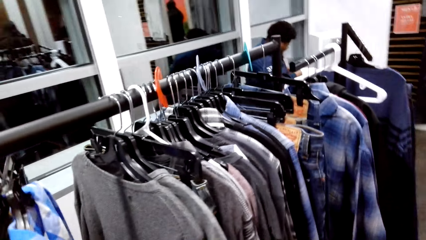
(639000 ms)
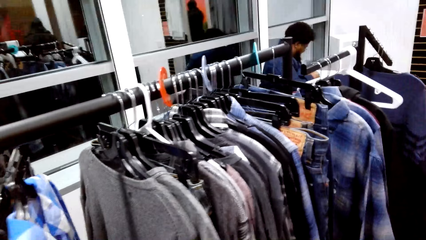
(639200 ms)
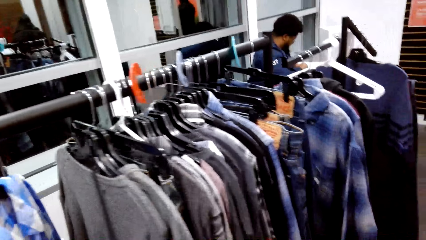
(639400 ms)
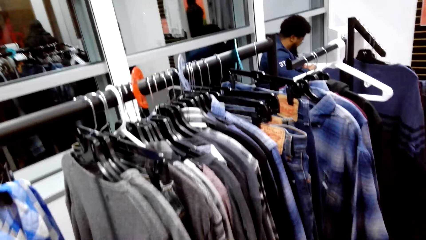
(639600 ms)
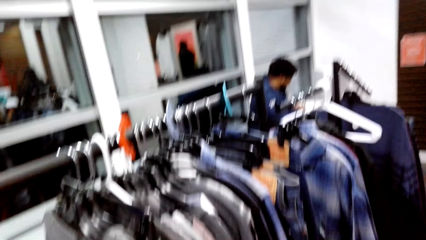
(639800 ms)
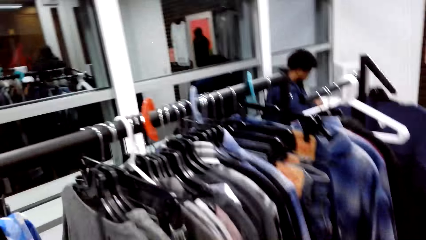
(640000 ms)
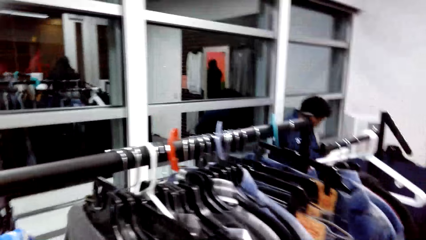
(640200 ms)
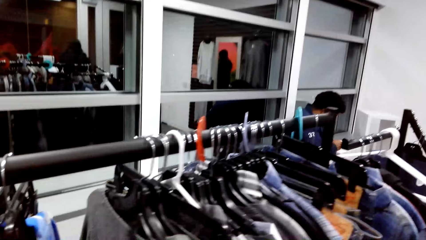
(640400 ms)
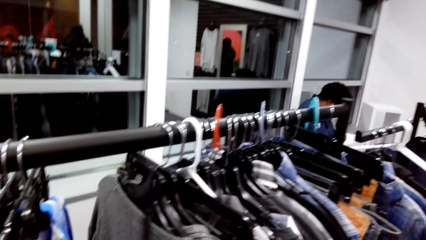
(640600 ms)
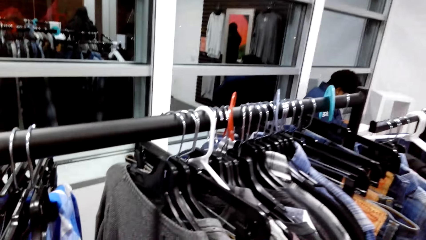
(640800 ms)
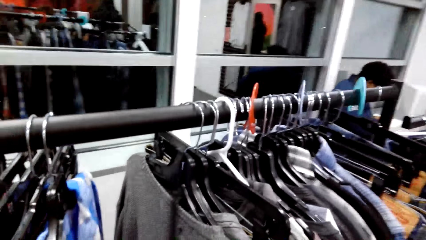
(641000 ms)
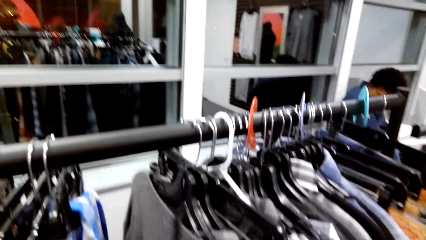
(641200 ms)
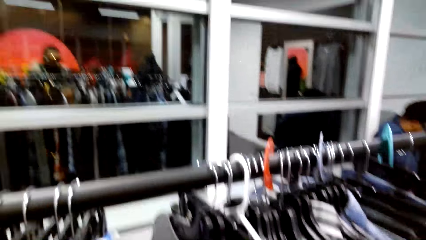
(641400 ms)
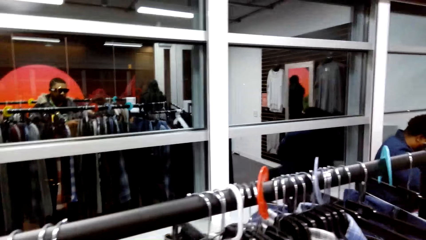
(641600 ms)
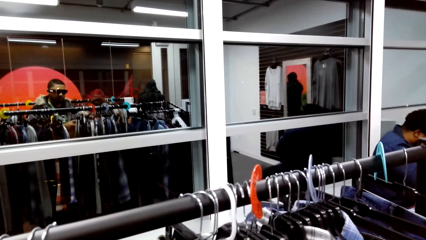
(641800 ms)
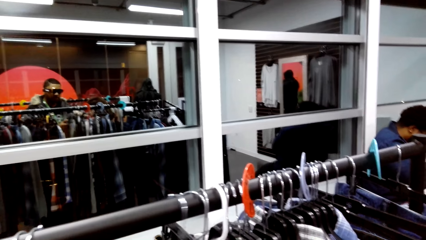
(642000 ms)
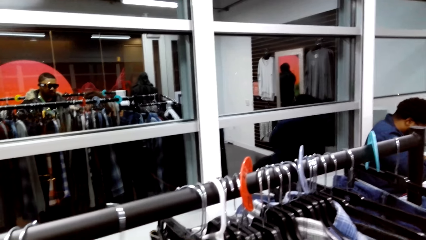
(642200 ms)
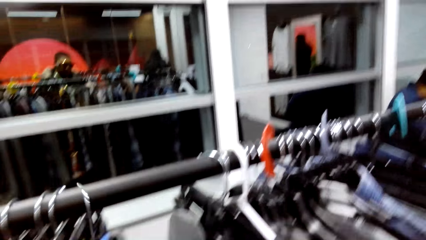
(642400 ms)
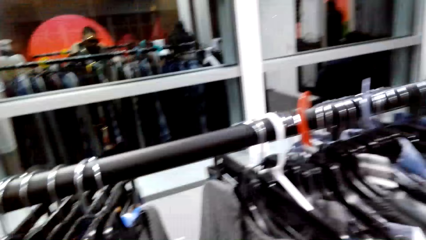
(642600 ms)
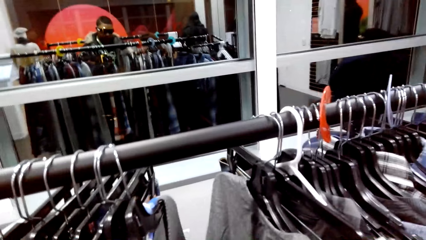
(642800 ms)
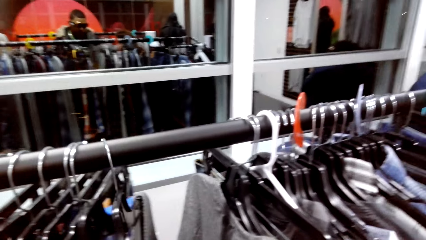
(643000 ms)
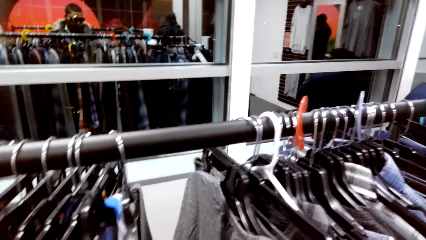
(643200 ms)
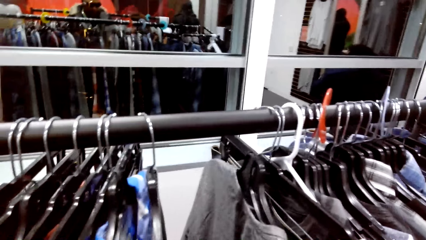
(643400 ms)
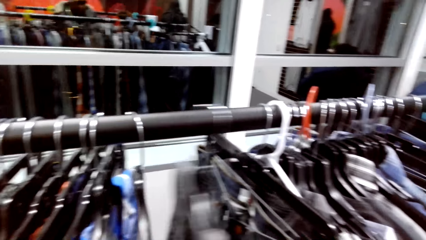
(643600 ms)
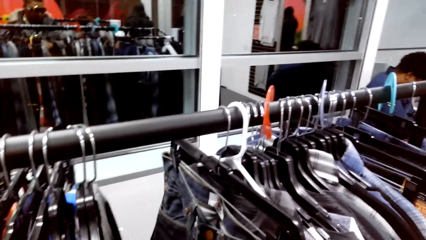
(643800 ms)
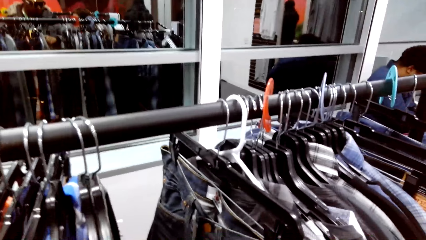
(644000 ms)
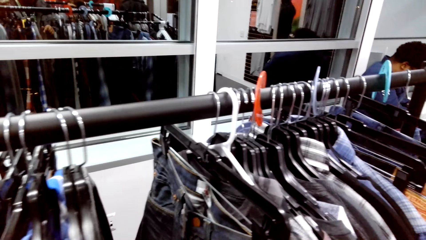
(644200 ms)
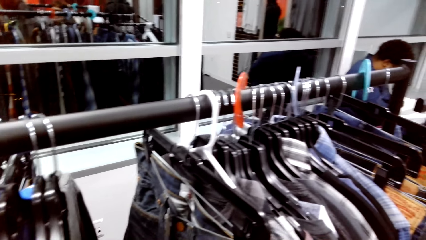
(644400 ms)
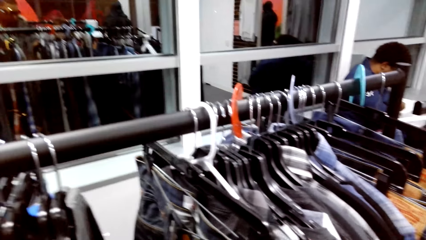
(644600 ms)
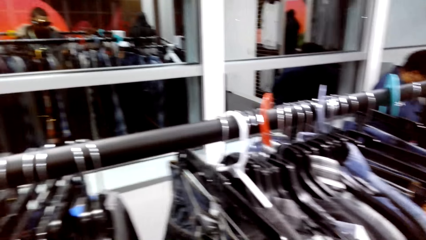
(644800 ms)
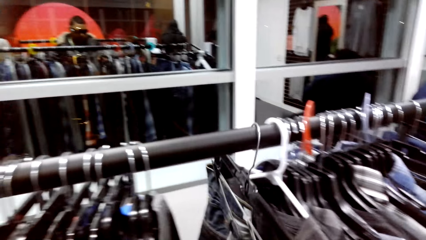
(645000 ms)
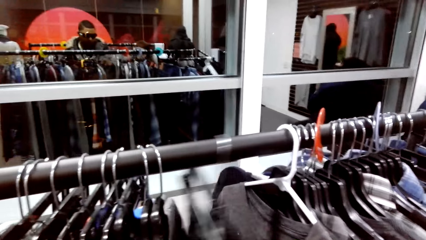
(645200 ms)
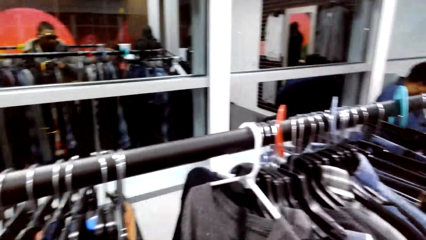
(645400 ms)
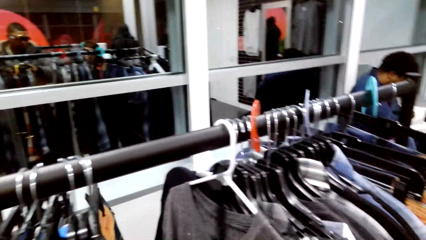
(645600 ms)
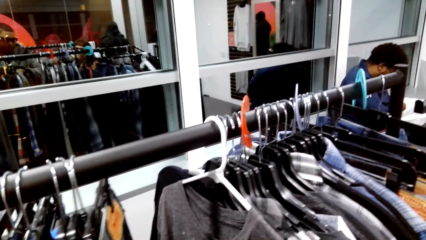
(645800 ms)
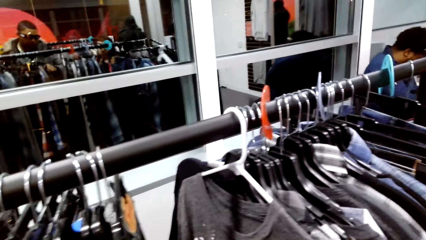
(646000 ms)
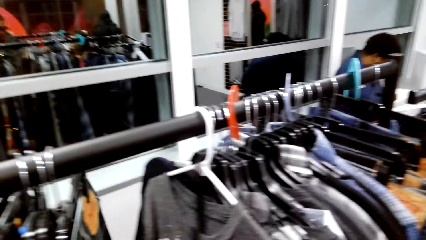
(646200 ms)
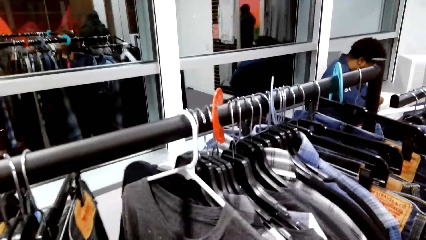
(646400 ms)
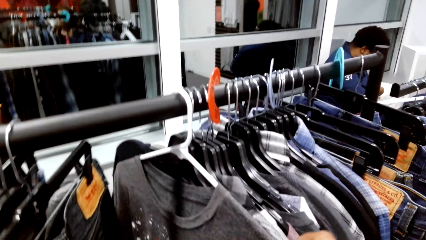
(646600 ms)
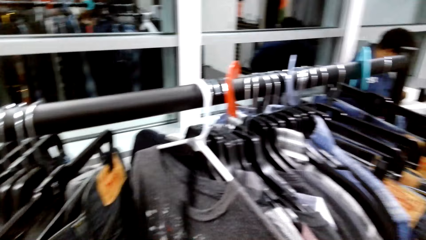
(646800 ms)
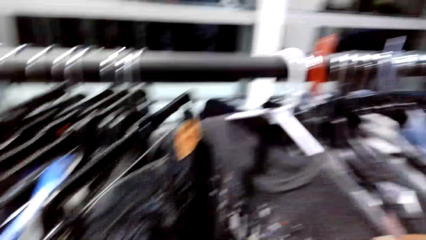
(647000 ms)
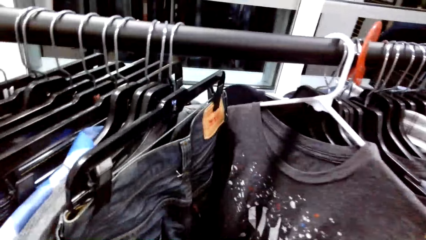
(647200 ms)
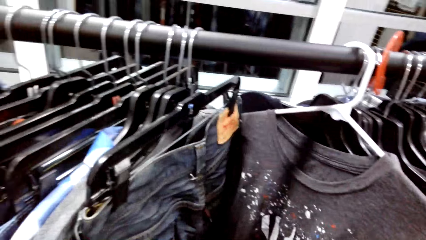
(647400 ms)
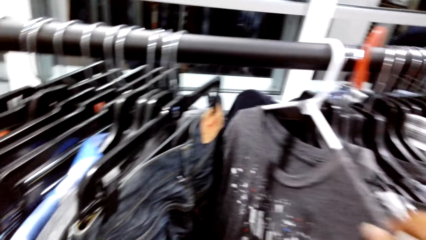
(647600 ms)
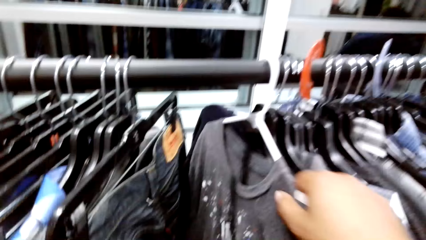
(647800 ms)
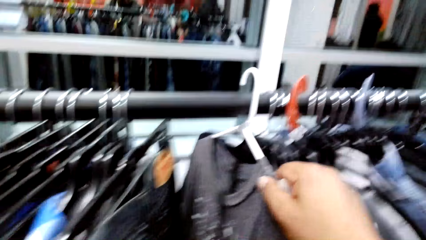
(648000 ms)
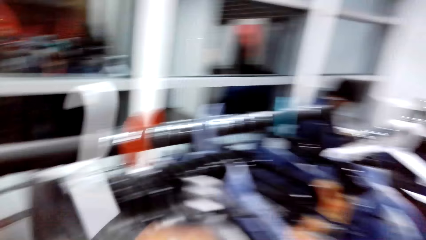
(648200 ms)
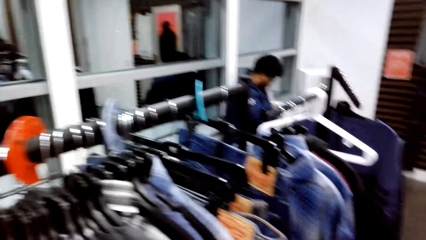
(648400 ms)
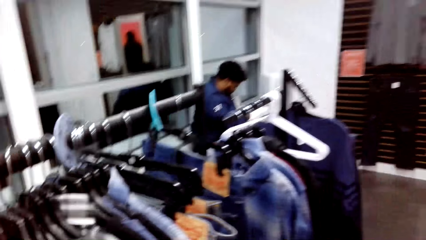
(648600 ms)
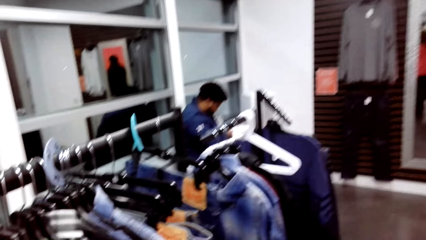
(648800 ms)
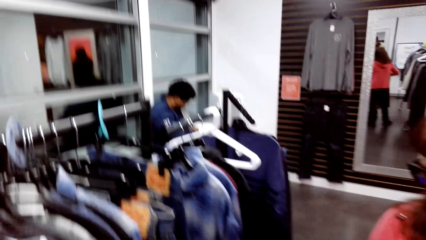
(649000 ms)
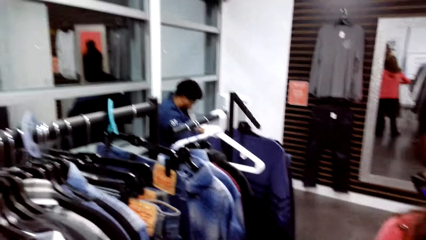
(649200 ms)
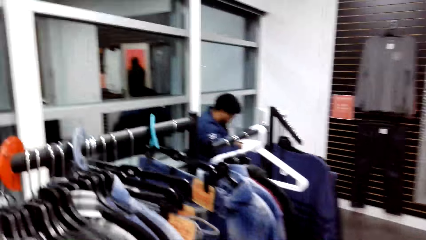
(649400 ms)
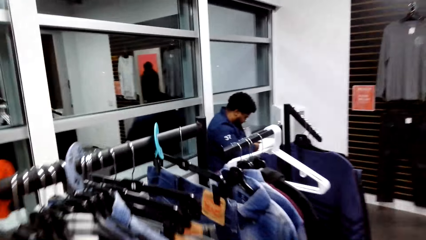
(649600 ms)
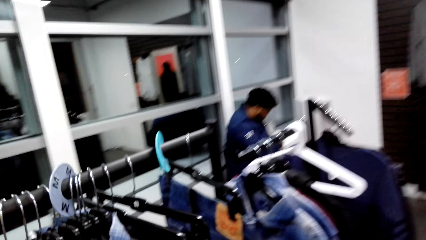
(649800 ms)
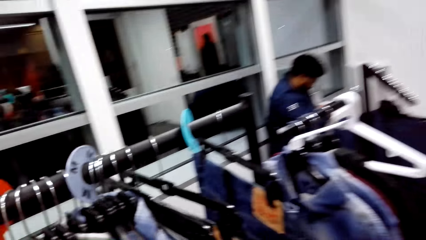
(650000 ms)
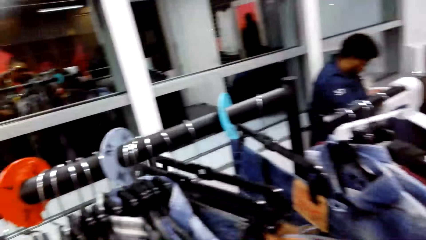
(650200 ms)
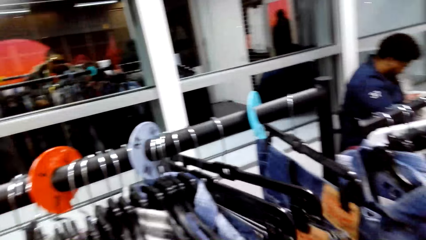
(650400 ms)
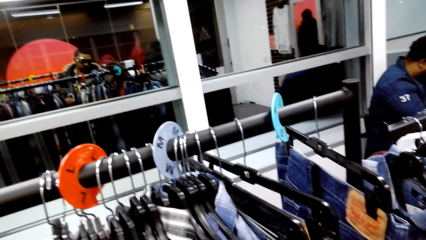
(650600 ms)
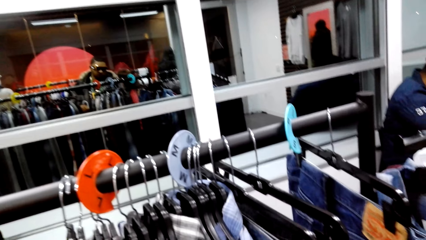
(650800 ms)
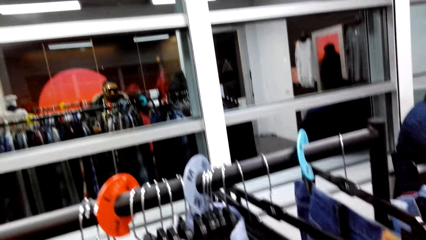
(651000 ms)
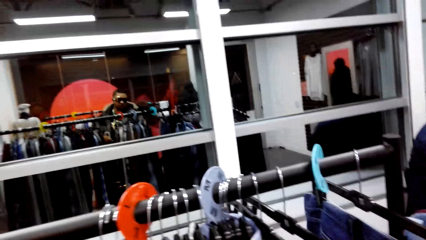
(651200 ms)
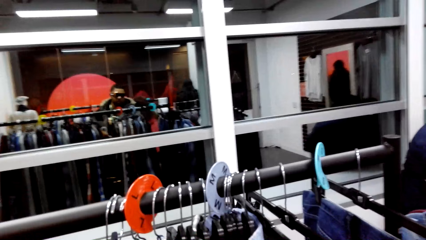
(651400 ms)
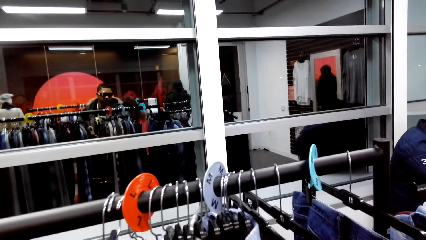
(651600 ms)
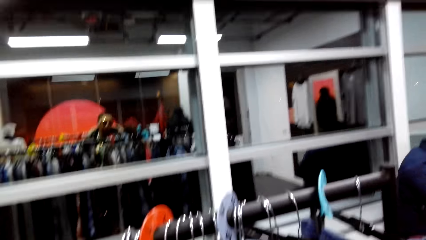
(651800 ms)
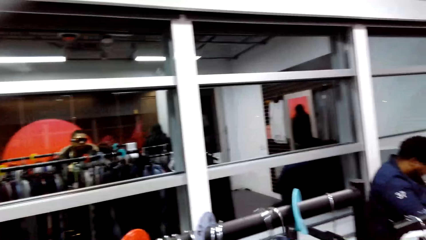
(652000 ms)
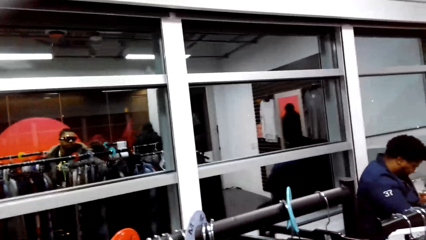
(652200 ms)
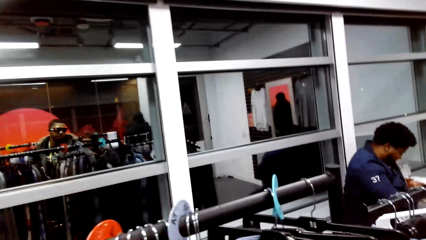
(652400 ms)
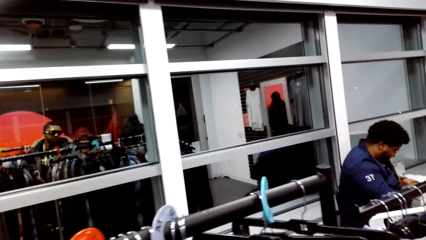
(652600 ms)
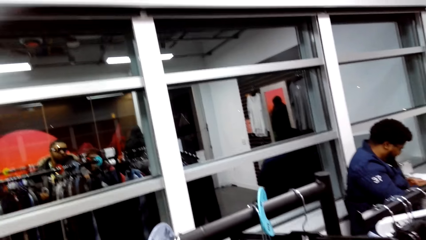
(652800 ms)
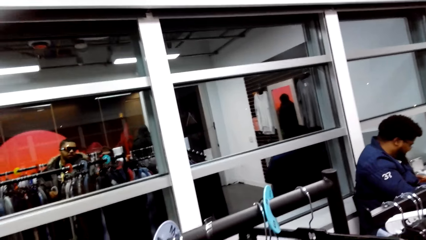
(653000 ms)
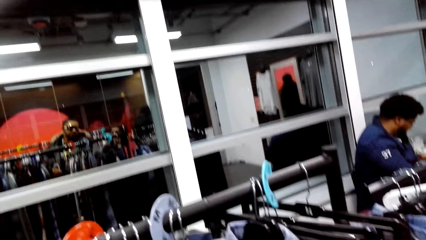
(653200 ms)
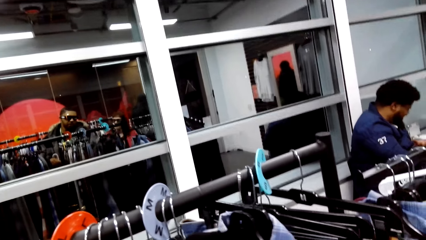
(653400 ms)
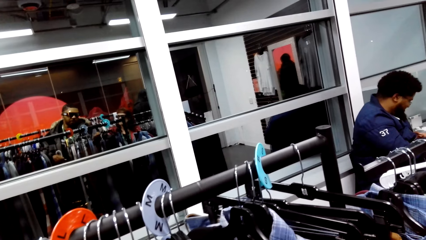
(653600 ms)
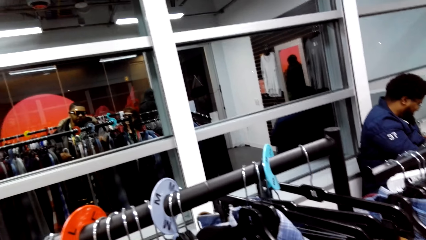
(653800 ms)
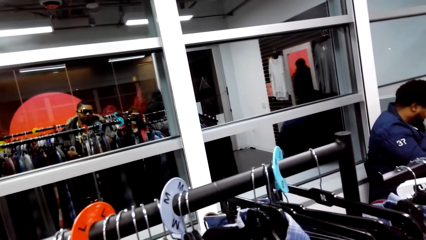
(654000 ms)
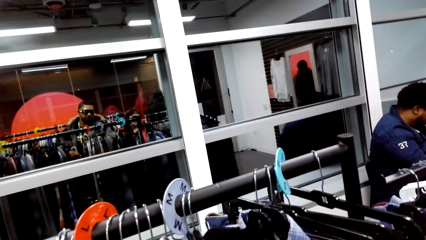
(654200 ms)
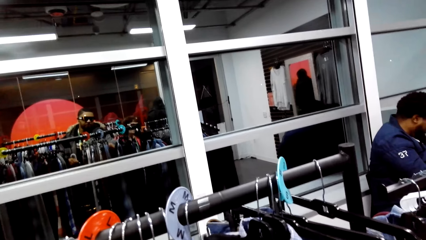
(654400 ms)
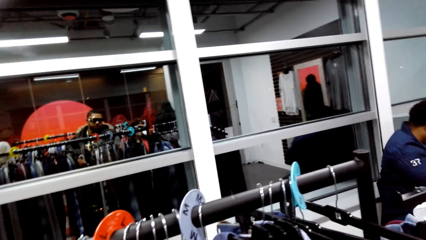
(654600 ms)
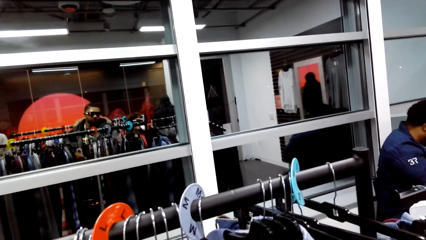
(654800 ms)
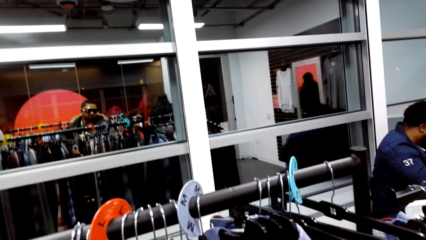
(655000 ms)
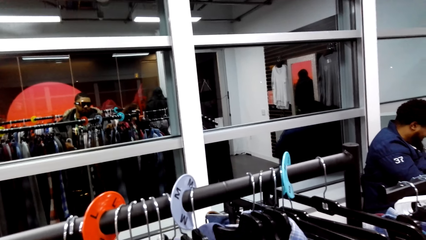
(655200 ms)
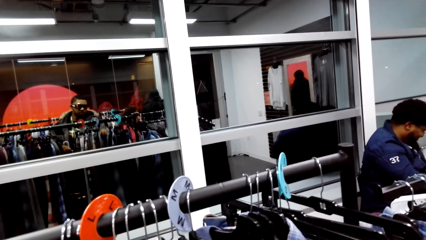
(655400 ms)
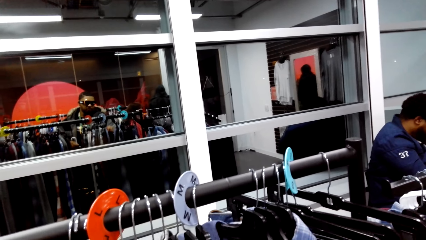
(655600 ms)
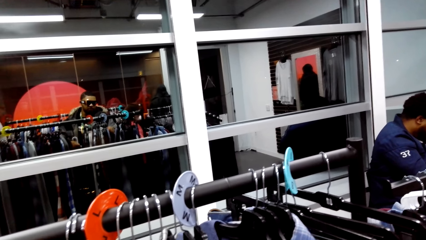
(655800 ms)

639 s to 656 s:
The camera wearer looks around the clothing. They pull a cloth repeatedly. They dialogue with a person. They pull the cloth. They look around the clothing. They touch clothes.
